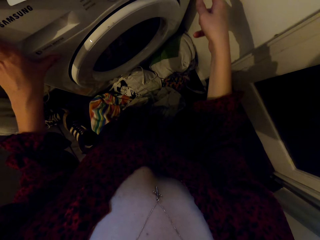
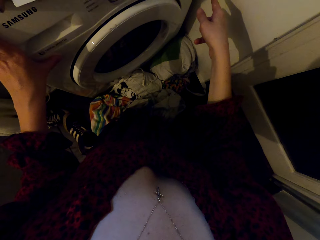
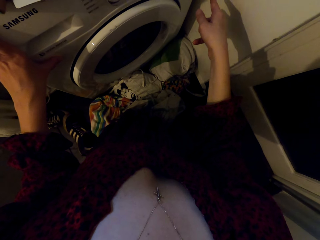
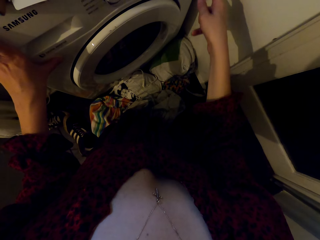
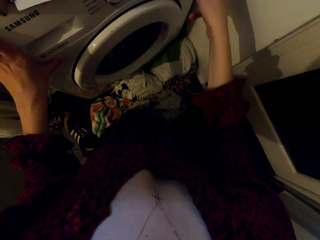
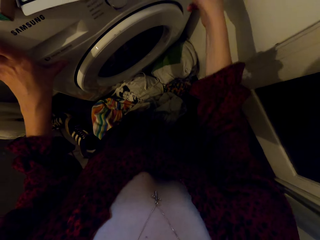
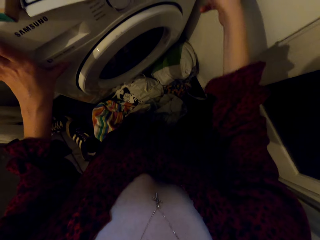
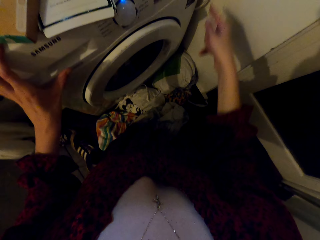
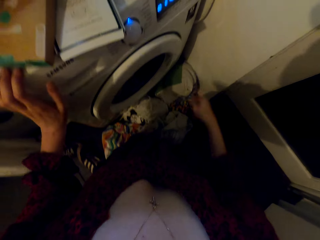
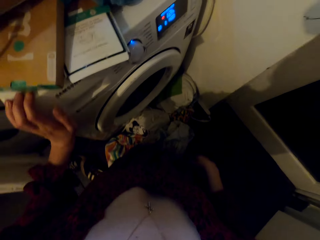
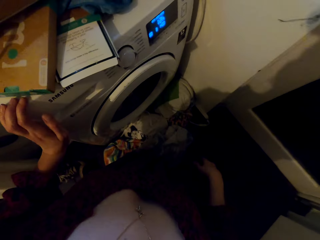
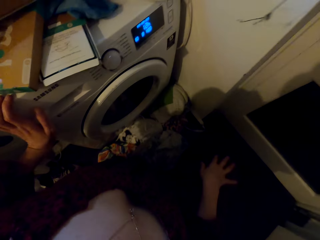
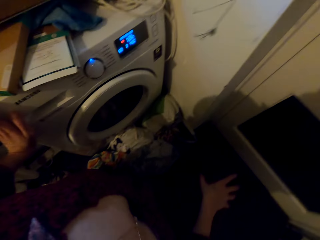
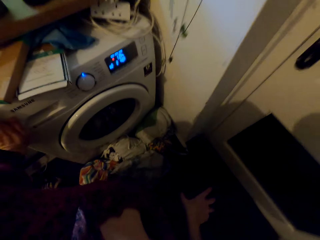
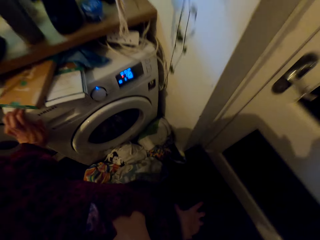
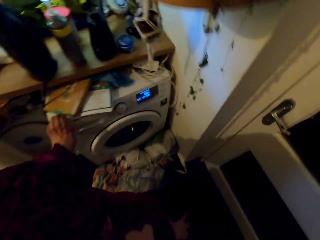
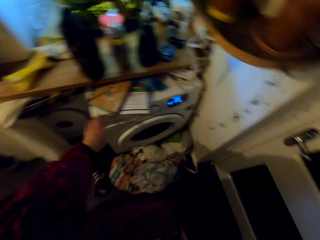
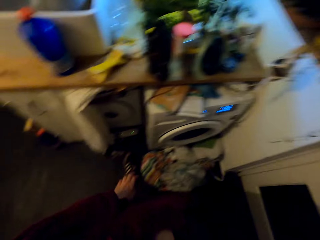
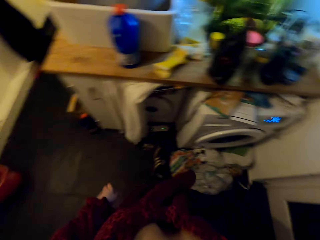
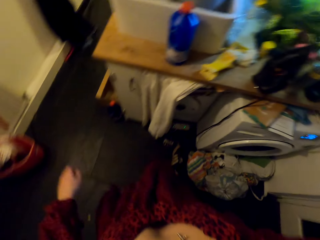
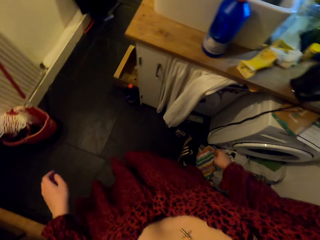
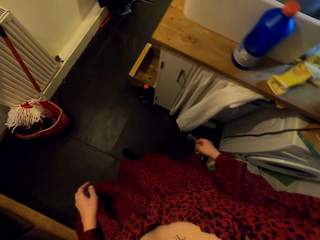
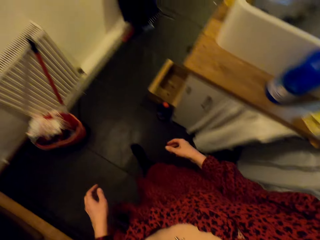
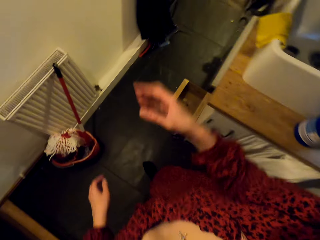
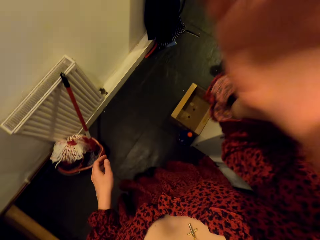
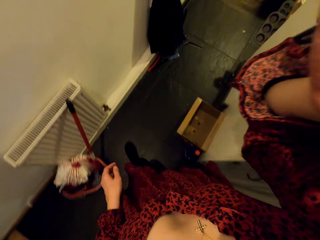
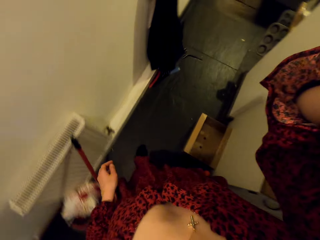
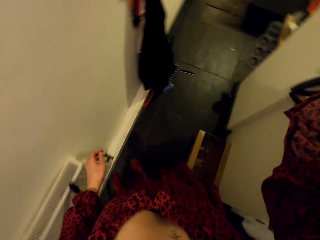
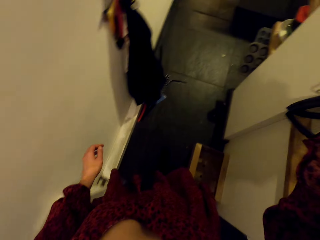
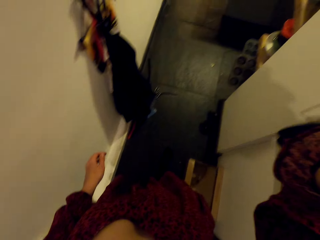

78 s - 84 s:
The camera wearer stands up. She walks out of the laundry room. She lifts her hand.
